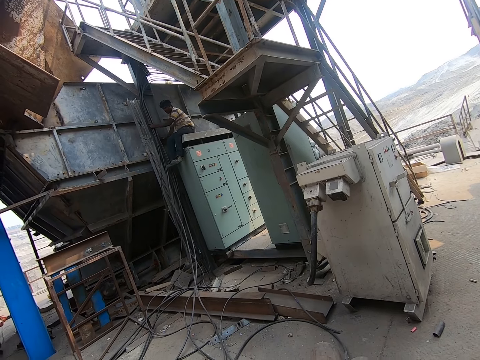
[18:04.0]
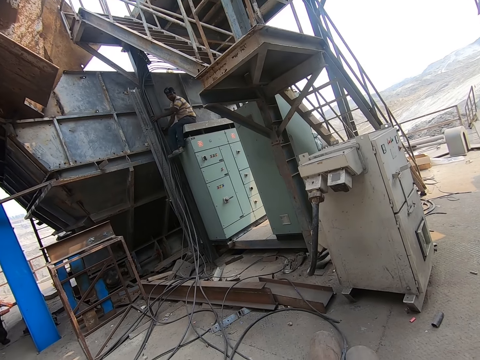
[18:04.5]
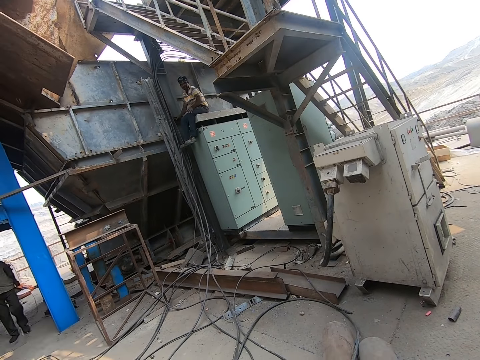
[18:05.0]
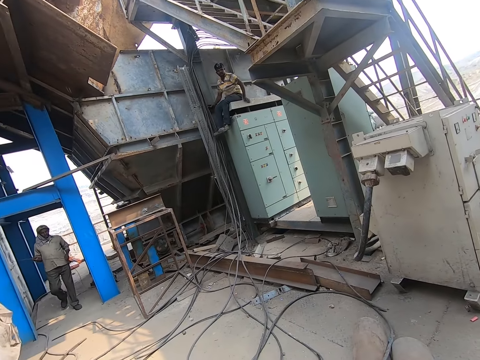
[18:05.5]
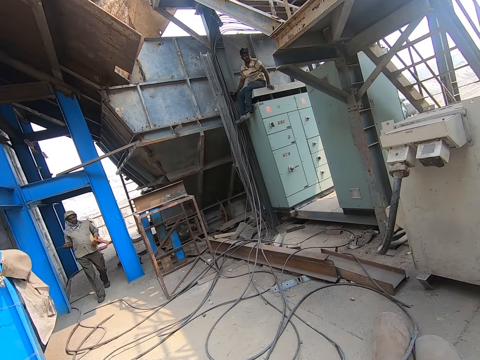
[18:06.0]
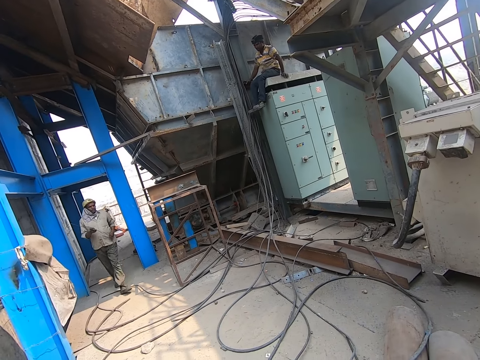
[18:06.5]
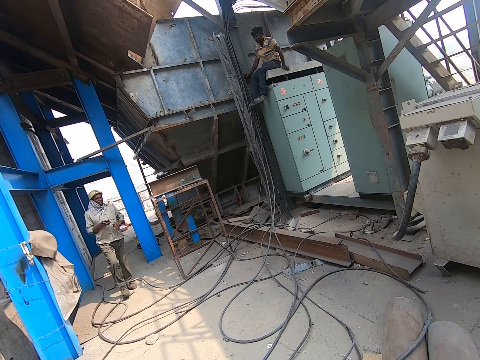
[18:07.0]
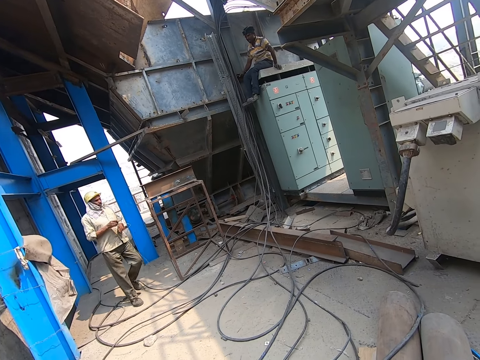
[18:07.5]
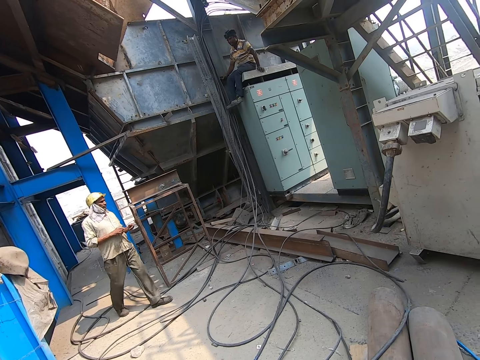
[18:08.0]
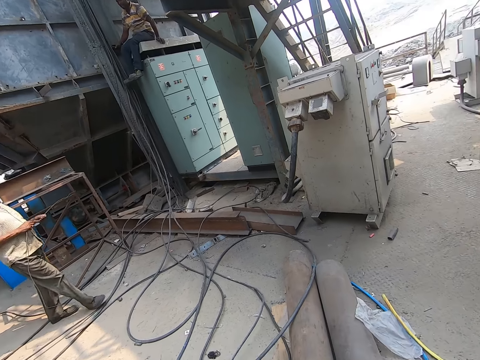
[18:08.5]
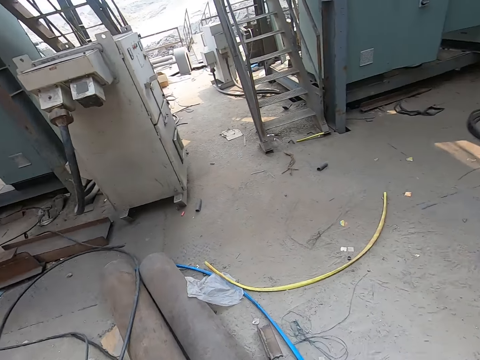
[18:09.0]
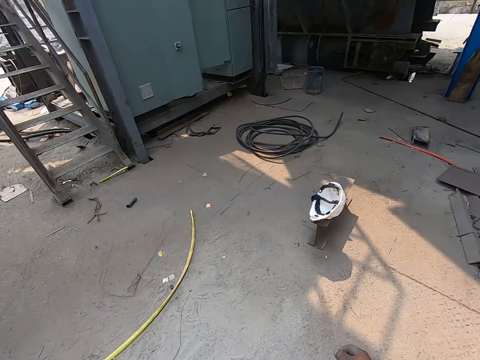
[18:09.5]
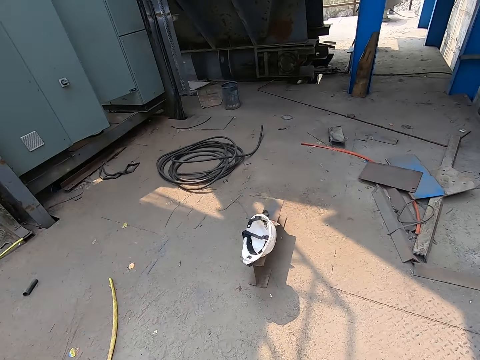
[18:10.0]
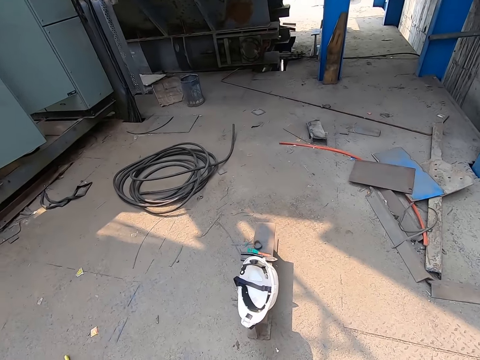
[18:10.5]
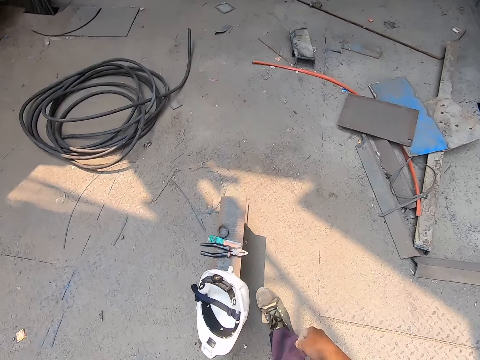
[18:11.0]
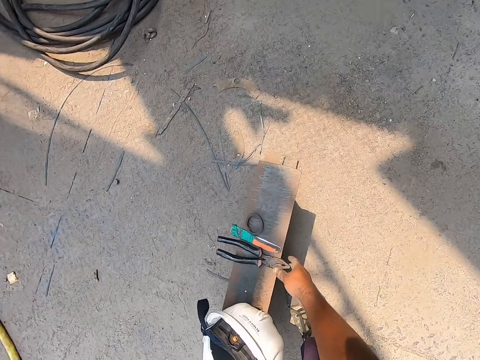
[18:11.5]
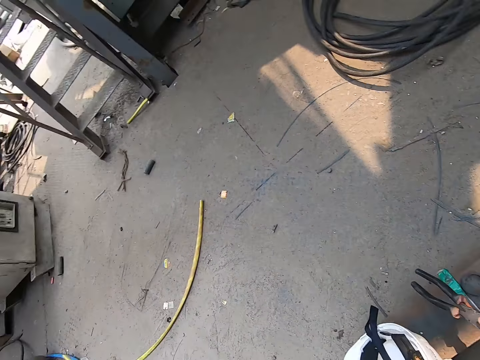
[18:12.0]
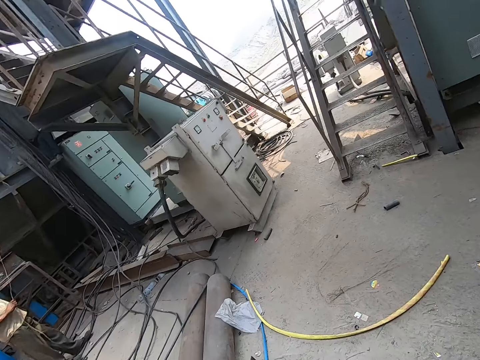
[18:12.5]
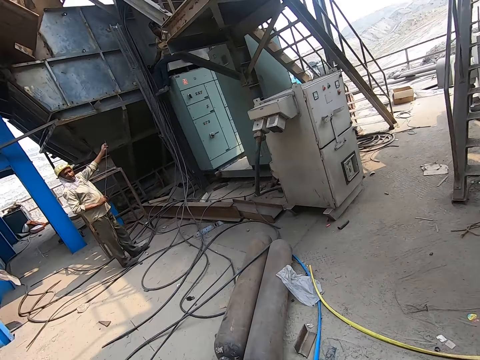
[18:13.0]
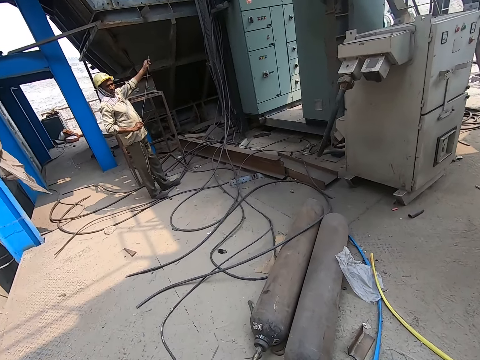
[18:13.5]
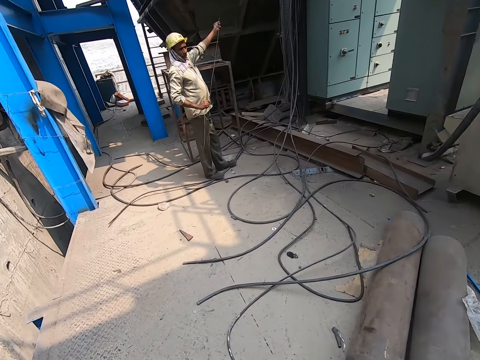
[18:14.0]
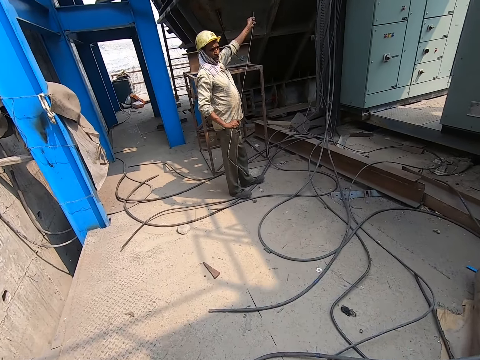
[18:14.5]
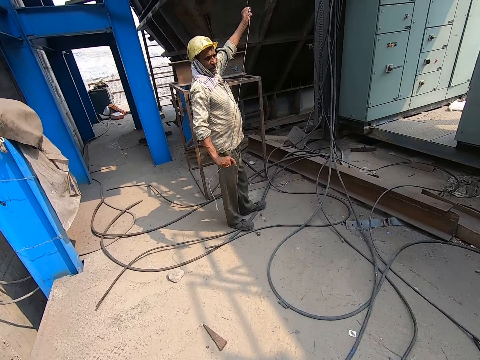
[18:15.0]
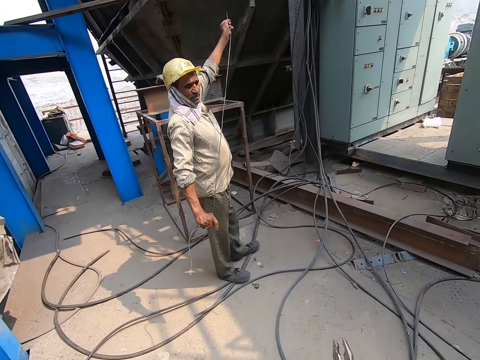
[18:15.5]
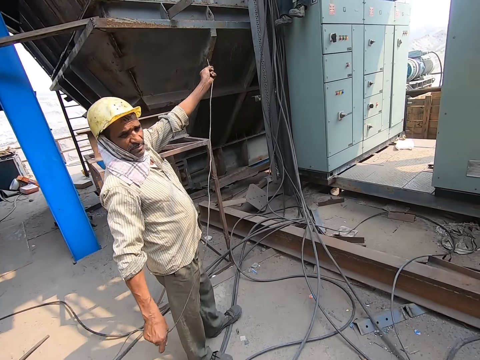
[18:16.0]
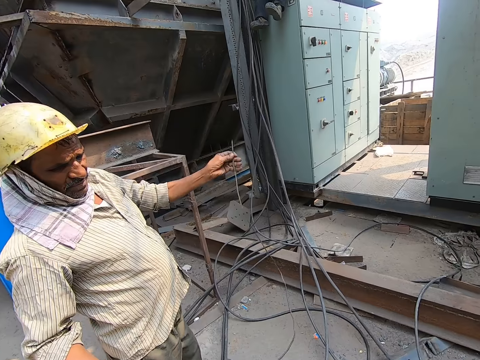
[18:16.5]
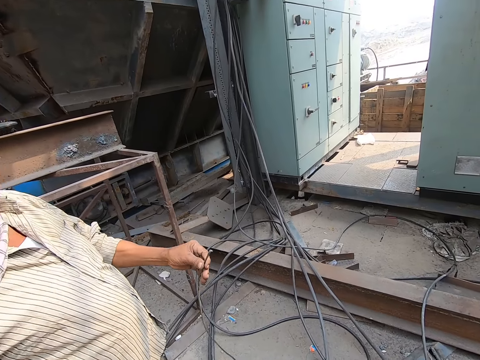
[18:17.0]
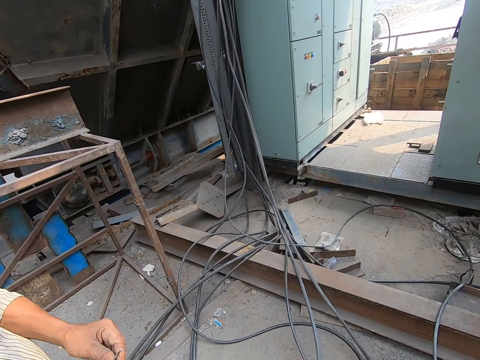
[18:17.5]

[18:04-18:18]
The camera wearer stares at a man. The camera wearer walks around the workshop. He picks the plier from the steel beam with his right hand. He walks around the workshop and walks towards the wooden crate. He walks around the garage.

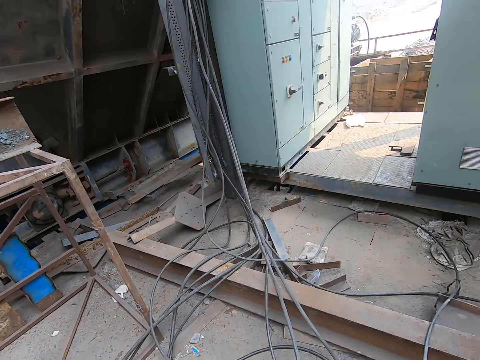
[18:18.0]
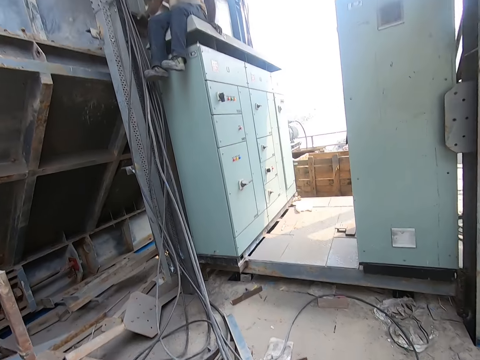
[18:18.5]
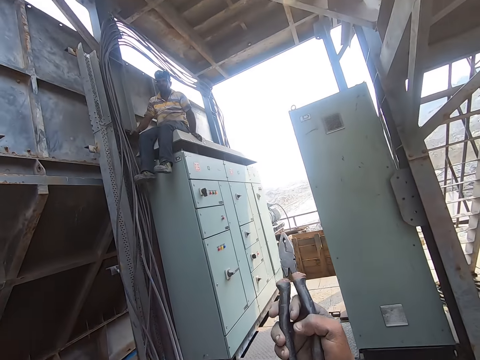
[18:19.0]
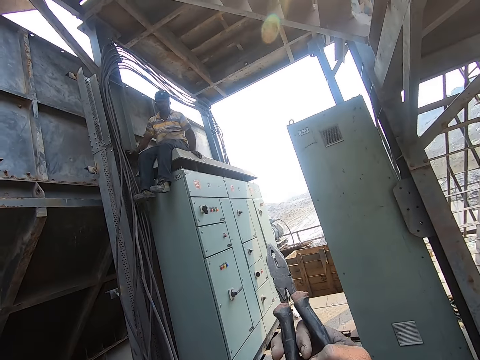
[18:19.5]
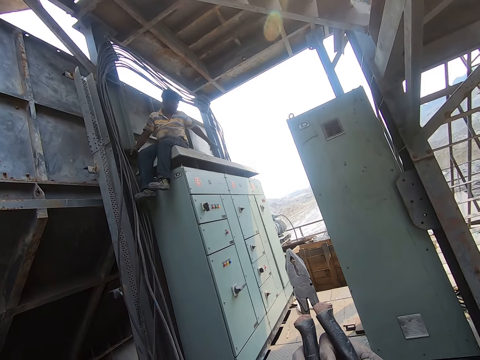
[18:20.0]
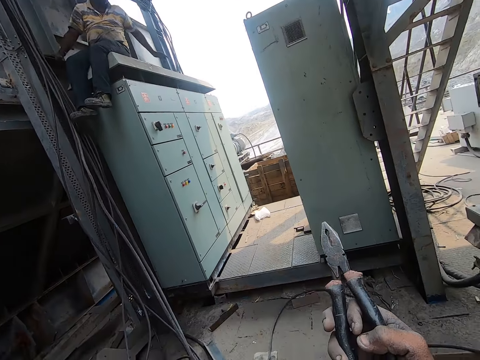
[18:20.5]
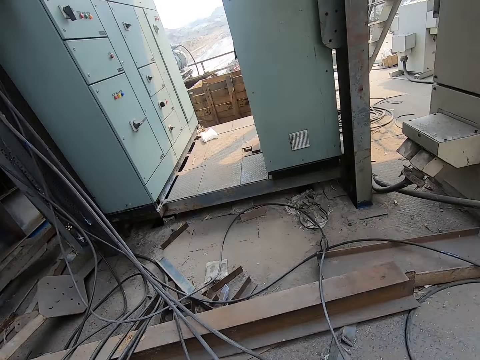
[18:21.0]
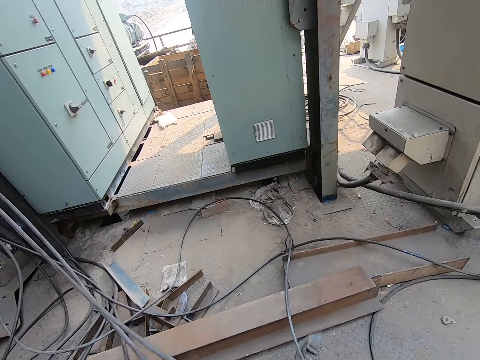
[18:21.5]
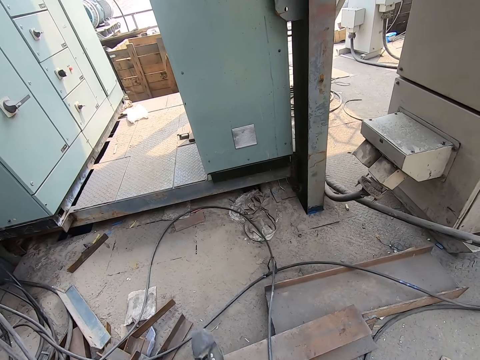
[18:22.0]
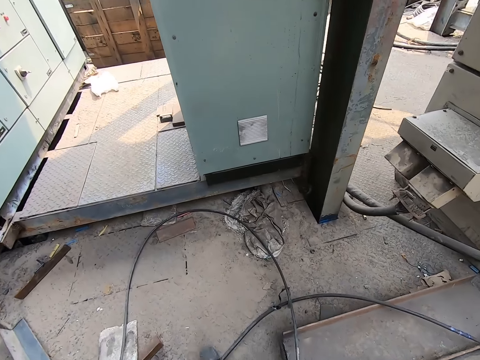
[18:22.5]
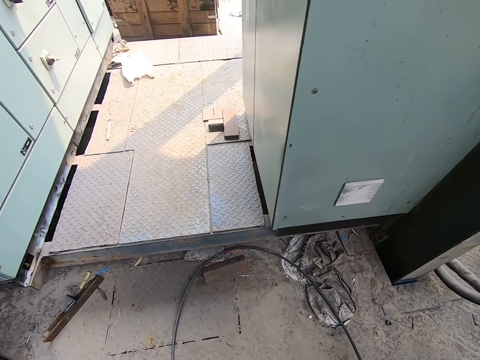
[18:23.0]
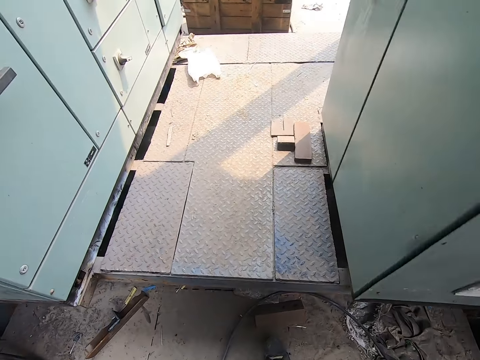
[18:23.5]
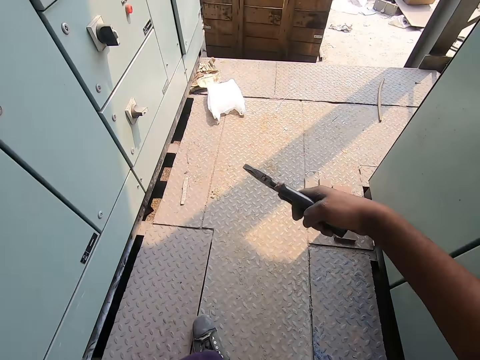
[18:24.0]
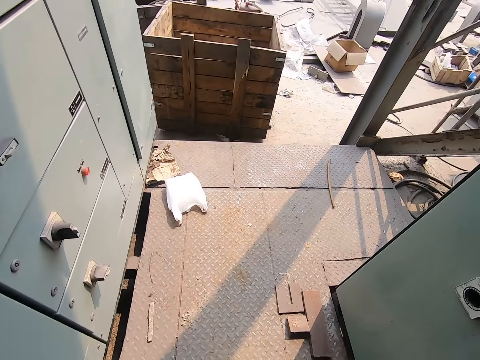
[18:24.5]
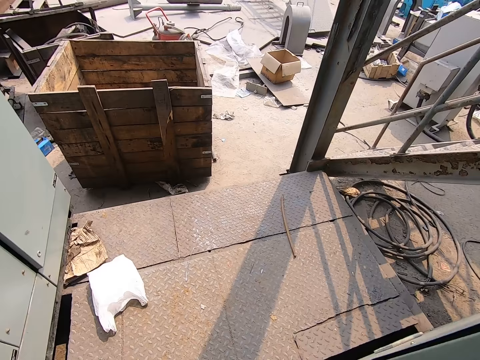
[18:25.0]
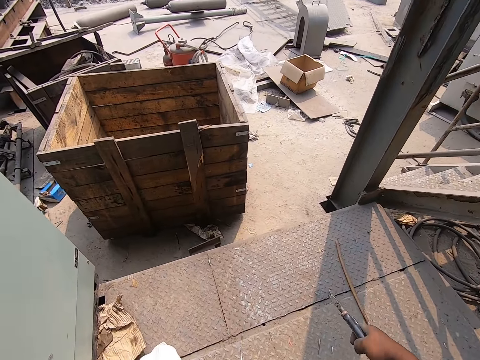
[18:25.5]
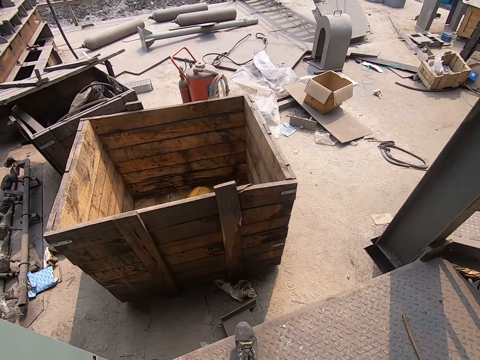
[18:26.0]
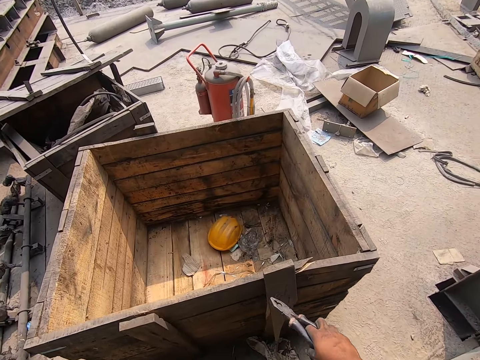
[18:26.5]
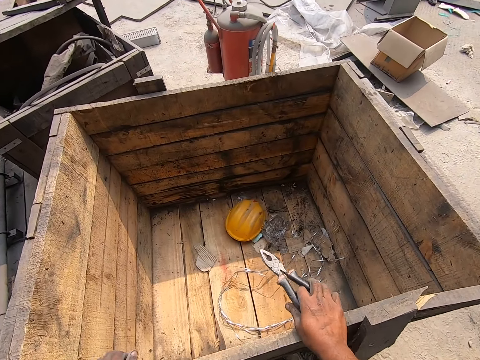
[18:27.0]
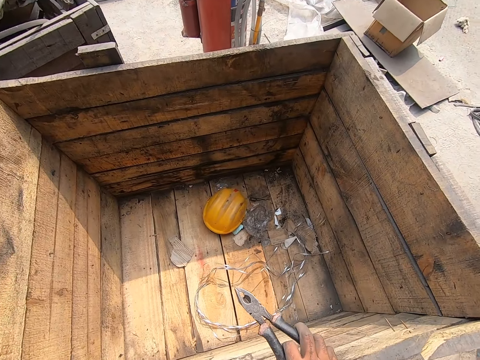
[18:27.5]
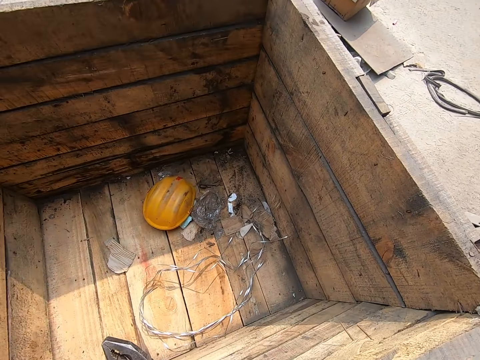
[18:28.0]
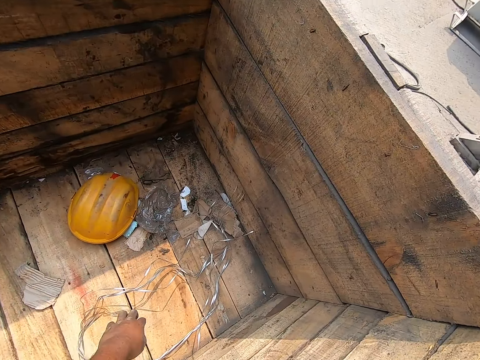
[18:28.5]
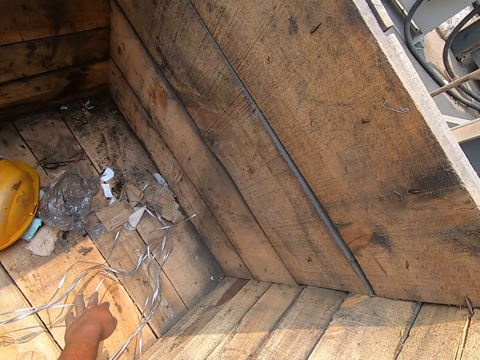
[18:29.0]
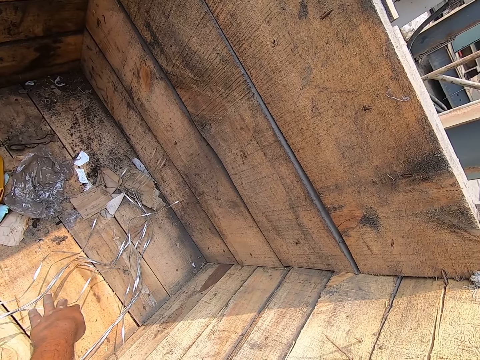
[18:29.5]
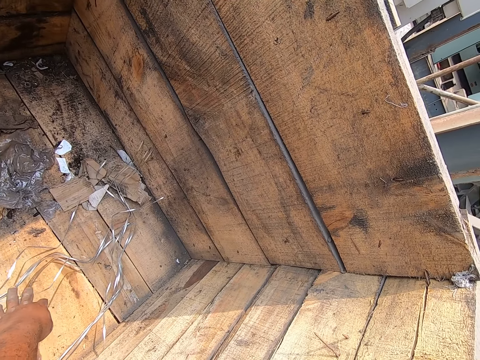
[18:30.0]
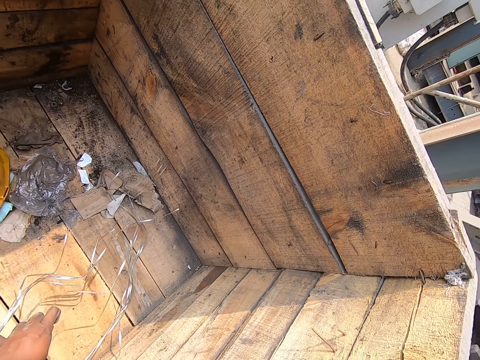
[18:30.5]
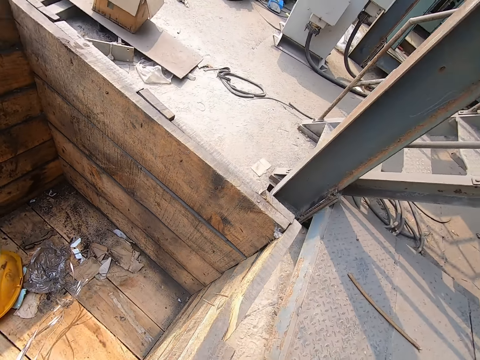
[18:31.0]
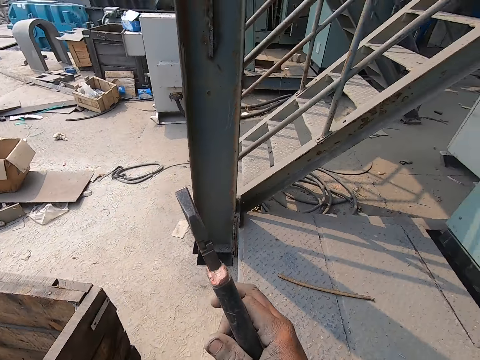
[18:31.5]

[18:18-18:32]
The camera wearer talks with a man. He points the plier in his right hand towards the man. The man talks with the camera wearer and gestures out with his hand. The camera wearer walks around the garage. He walks towards a wooden box on the floor. He places his right hand on the wooden box. He picks a bunch of aluminium wire from the box with his left hand.
